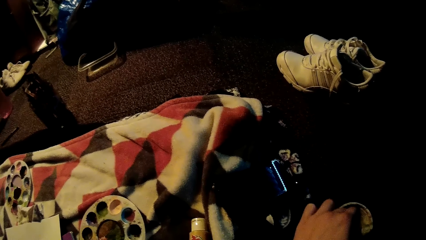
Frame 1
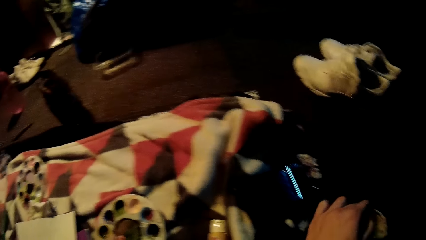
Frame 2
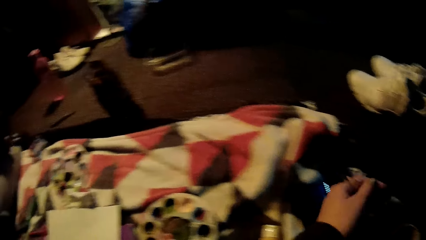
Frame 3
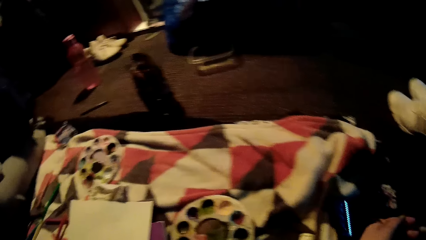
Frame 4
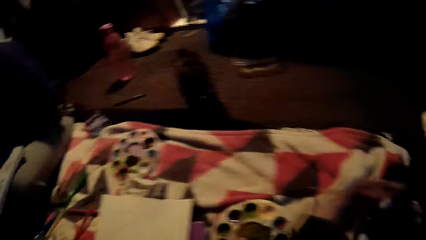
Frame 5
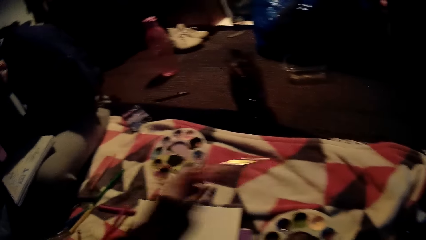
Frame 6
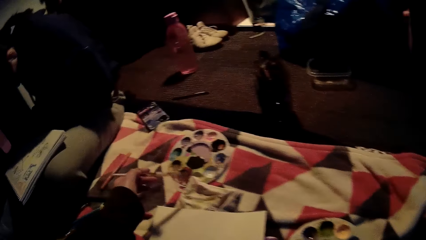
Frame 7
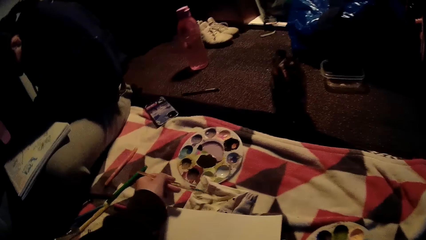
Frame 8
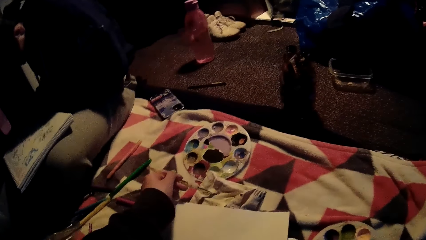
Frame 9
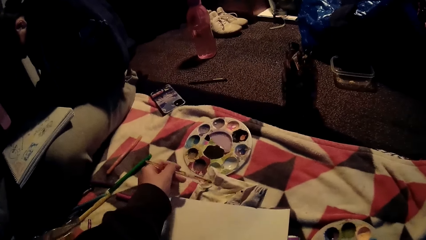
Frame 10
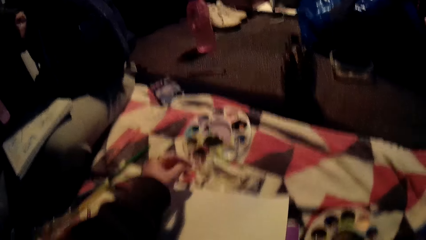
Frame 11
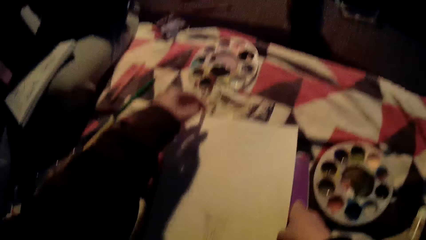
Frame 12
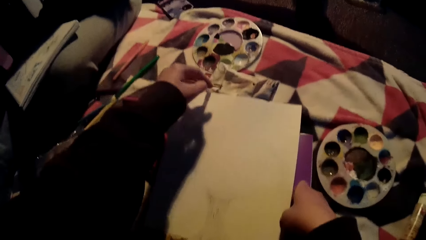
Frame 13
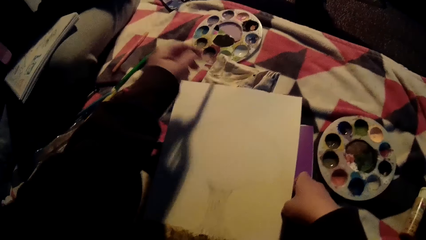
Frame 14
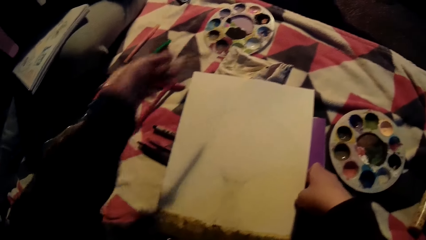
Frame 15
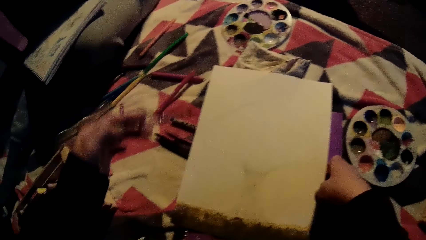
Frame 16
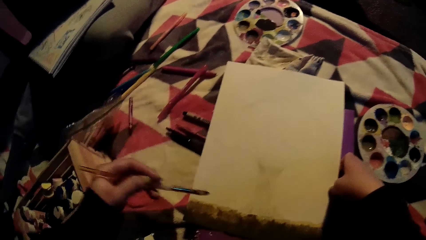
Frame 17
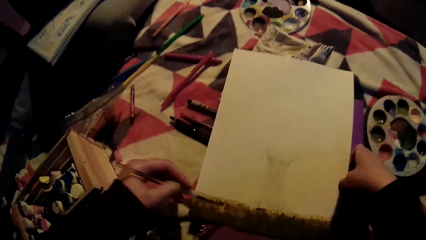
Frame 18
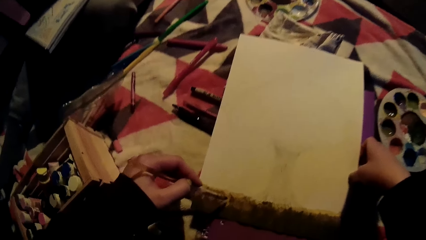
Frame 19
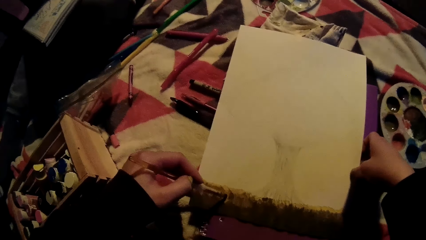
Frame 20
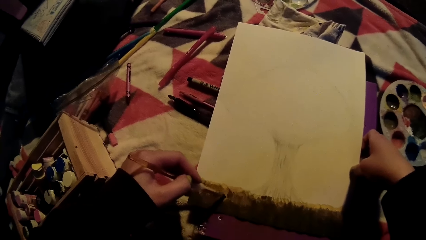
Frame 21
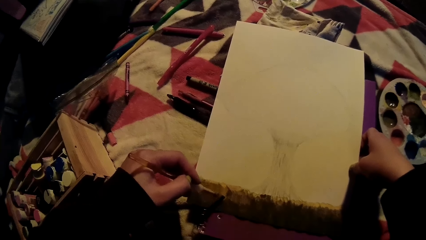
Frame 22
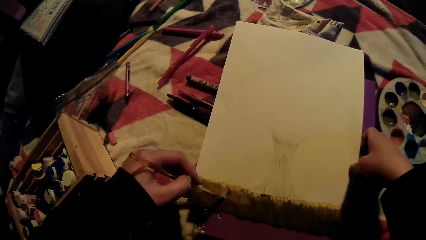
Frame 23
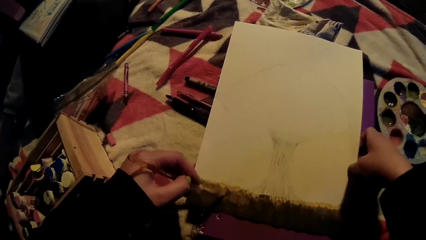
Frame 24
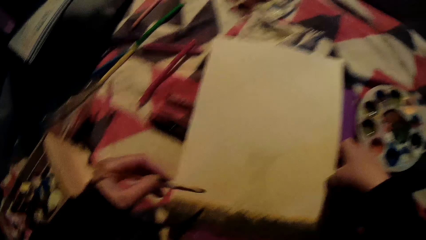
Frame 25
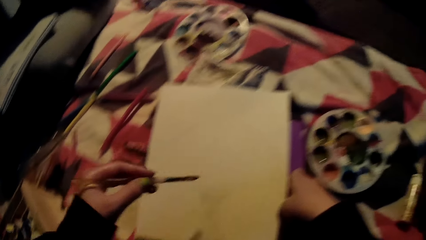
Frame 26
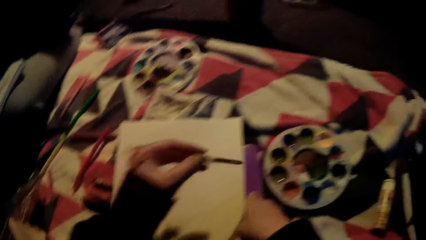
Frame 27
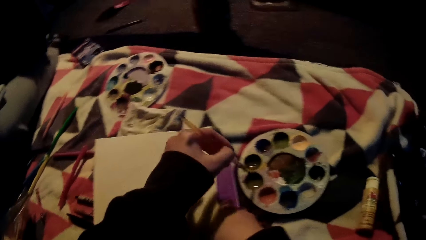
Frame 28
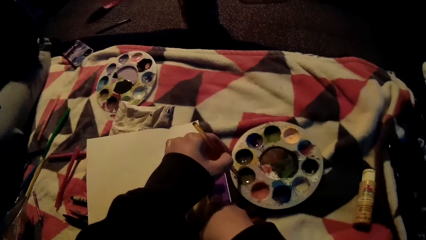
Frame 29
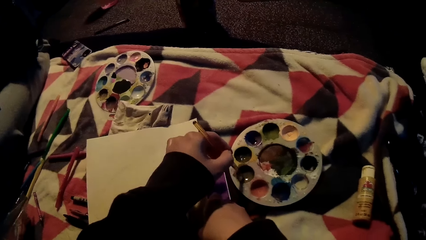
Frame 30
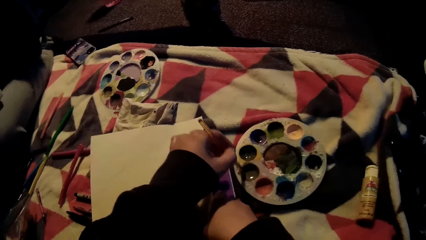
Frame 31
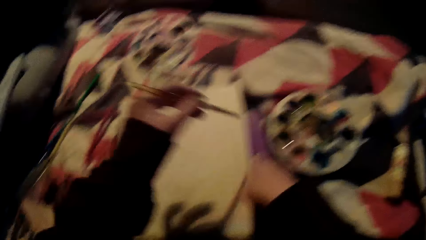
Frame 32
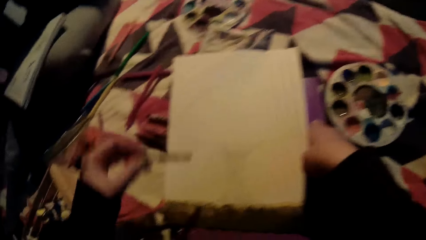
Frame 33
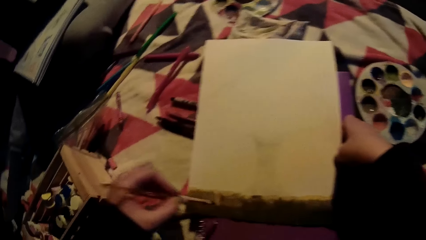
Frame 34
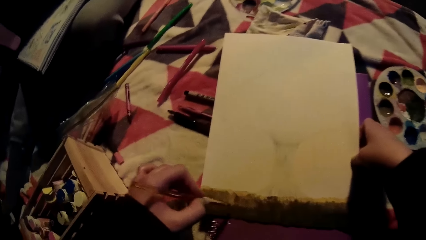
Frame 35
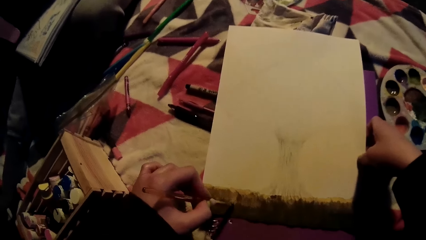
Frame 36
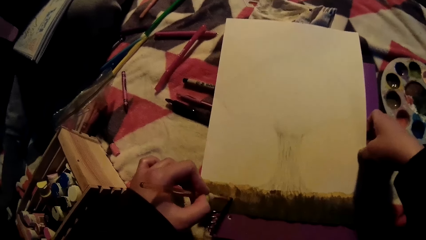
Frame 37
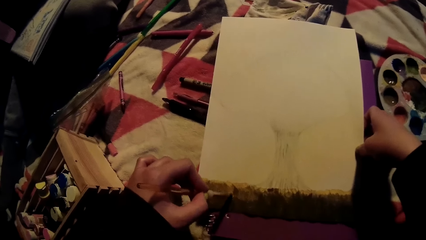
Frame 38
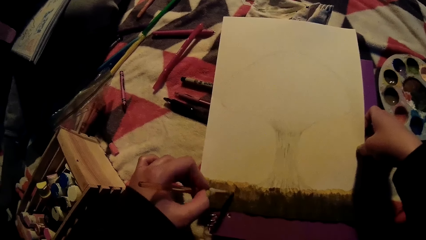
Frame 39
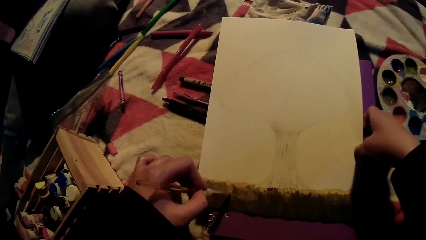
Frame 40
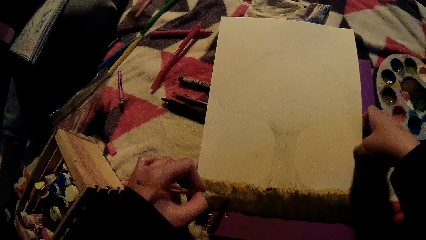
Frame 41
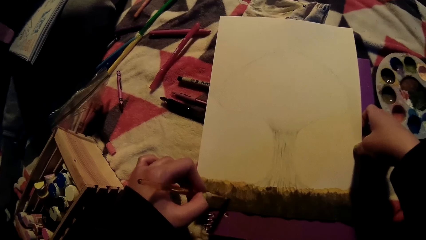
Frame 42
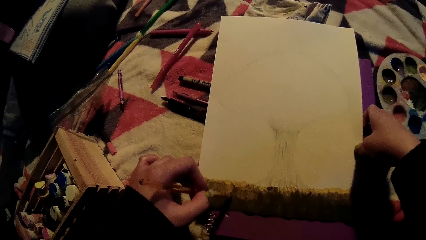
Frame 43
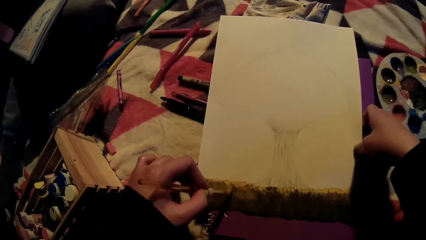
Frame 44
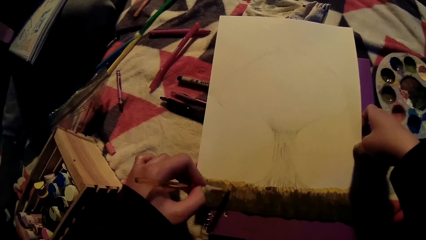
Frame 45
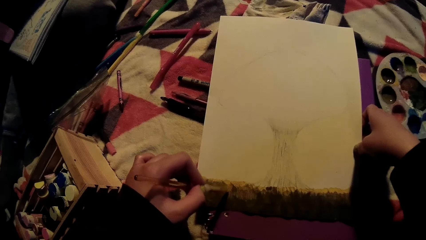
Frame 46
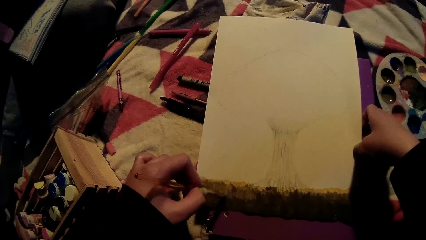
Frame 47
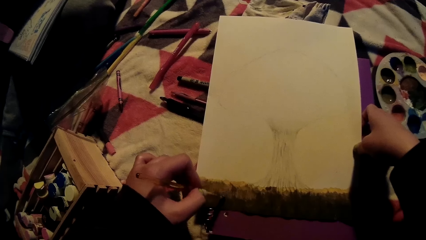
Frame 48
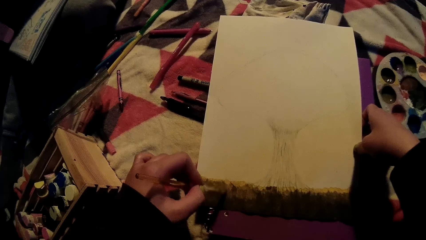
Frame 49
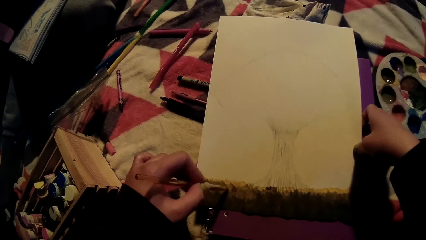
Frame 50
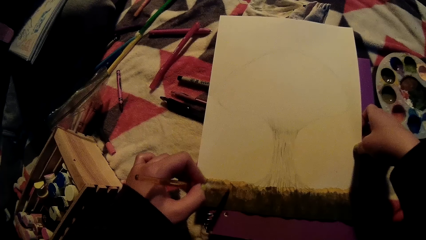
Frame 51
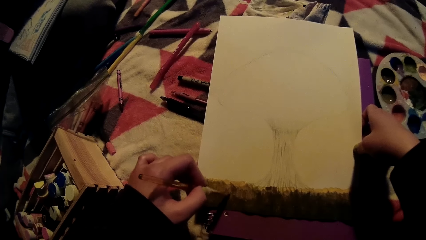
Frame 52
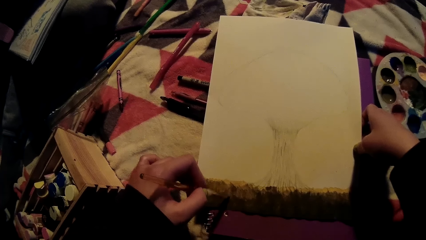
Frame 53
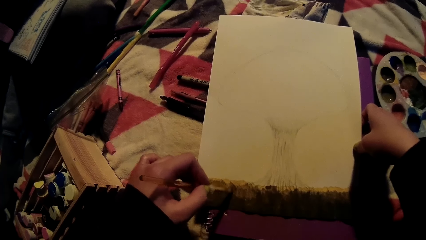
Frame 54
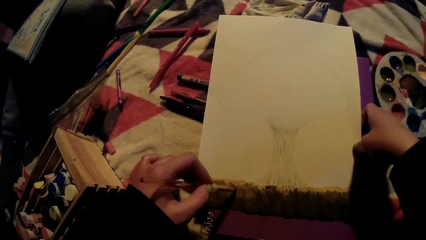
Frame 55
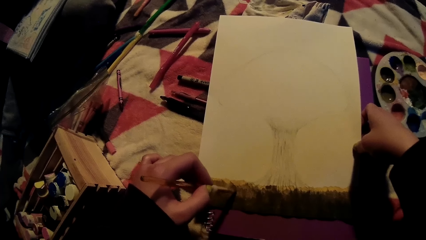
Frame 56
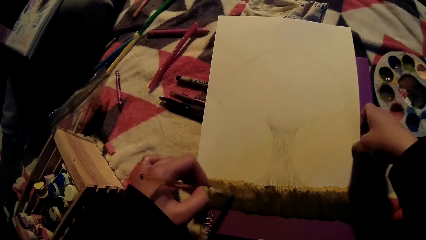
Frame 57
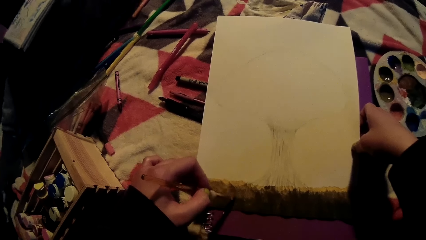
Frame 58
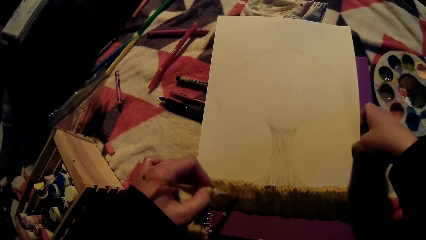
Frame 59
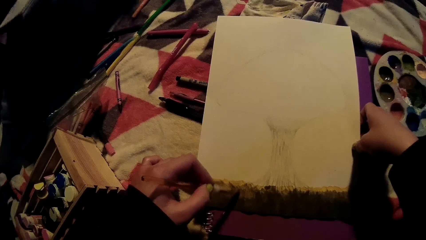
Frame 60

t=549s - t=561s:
The camera wearer cleans the brush on the napkin with her left hand. She paints on the book with the brush in her left hand. She dips the brush into the container with her left hand. She paints on the drawing sheet with the brush in her left hand.

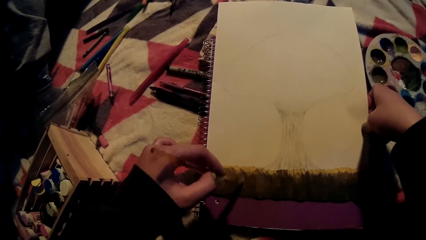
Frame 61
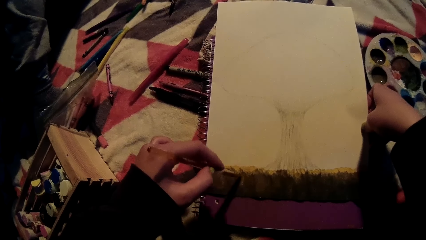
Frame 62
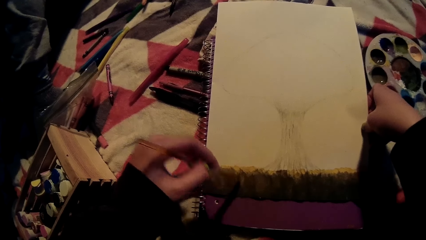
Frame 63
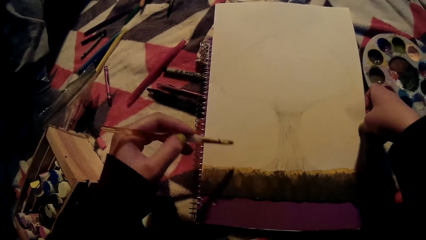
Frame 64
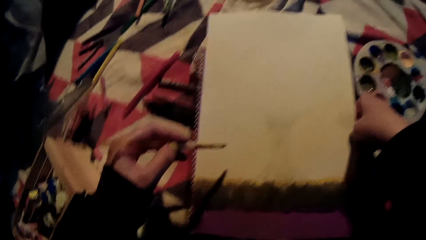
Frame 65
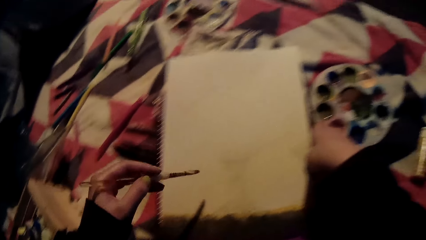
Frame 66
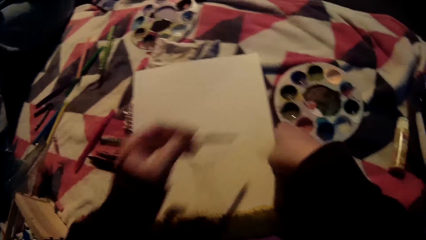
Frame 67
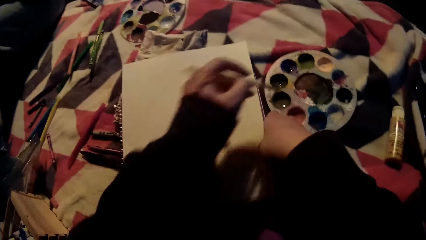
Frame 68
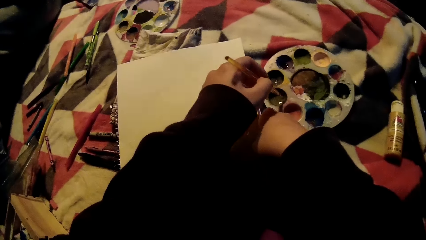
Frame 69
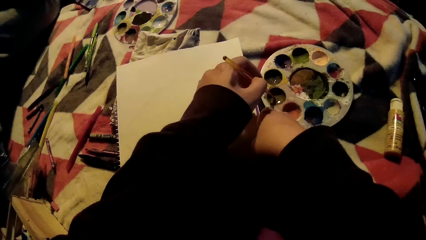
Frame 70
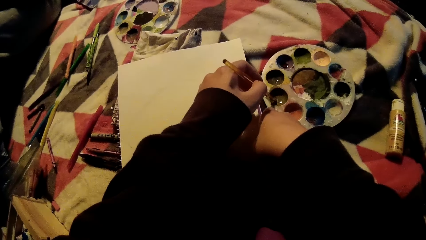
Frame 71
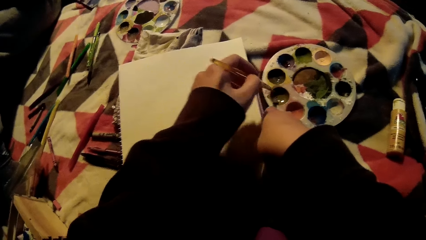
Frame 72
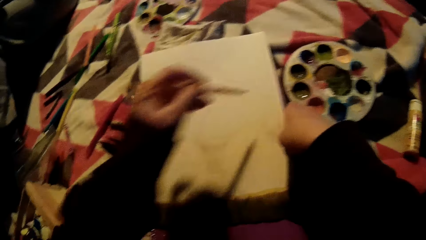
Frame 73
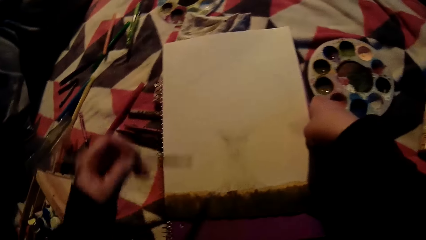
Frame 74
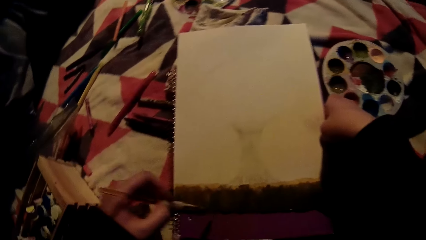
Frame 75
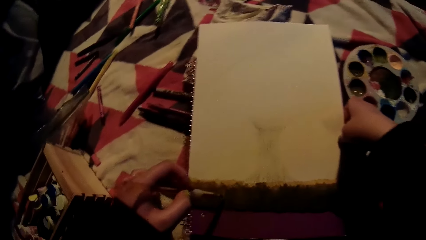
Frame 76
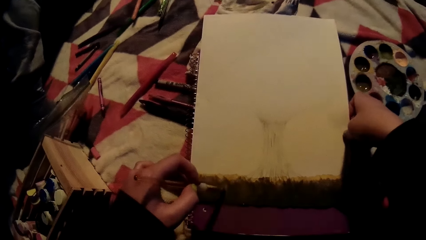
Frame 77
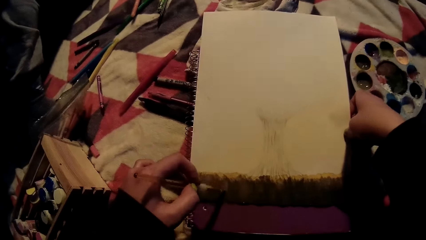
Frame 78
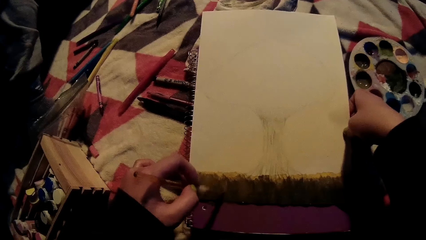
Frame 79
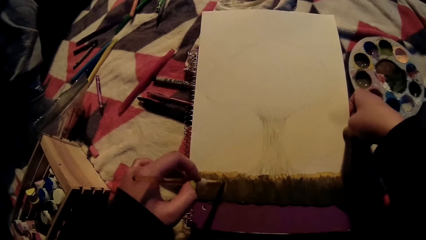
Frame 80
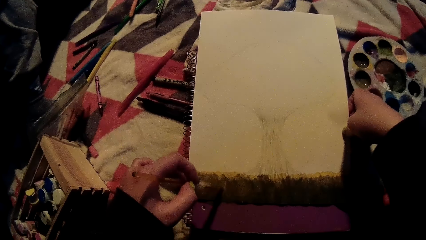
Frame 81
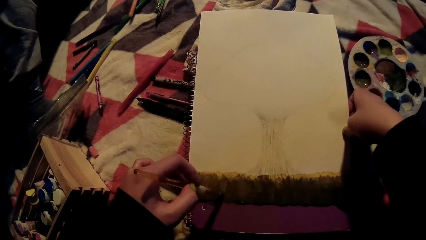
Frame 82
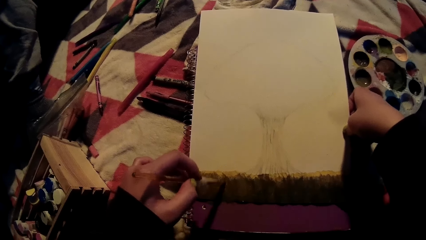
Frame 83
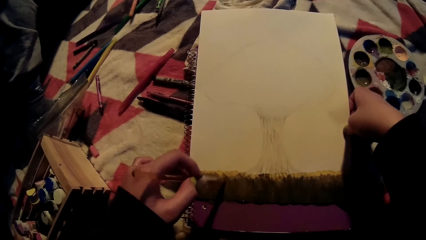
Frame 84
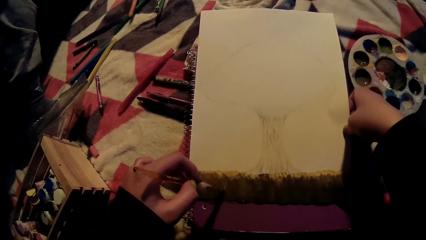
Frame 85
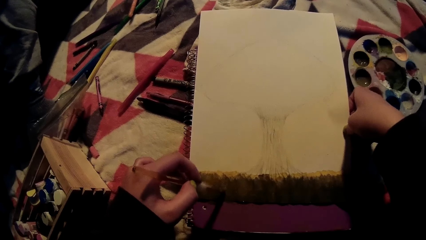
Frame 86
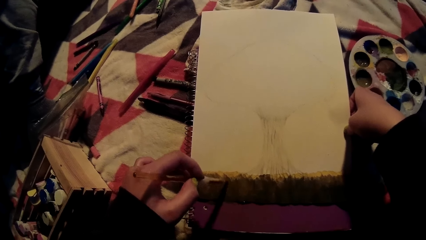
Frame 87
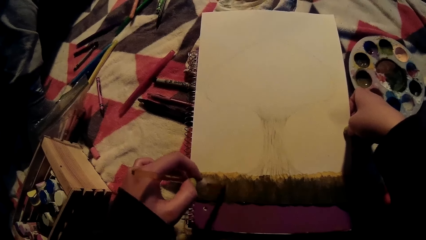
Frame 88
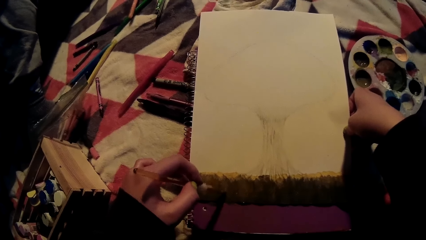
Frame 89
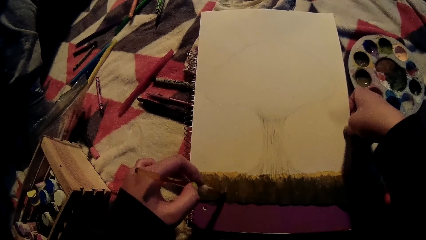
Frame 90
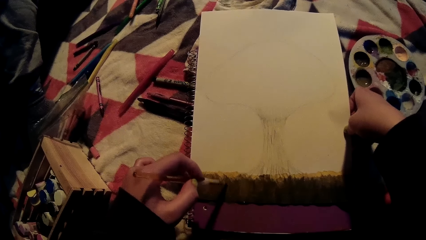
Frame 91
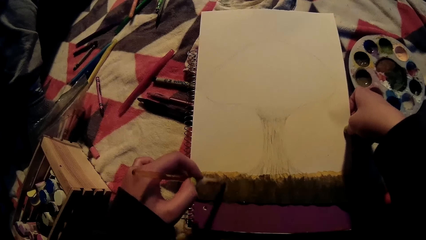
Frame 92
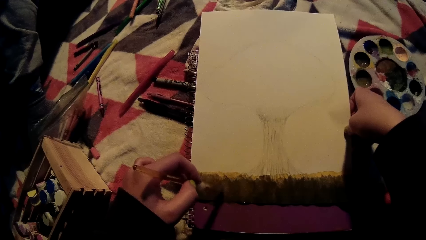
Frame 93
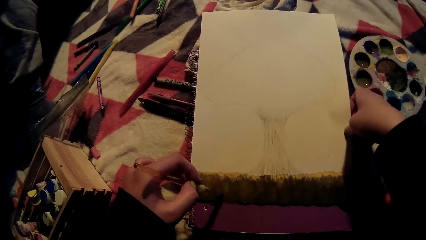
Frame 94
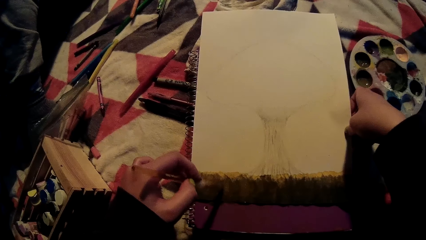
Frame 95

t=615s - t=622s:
The camera wearer dips the brush in acrylic paint on the palette with her left hand. She places the paint brush on the palette. She paints on the drawing sheet with the brush in her left hand.
